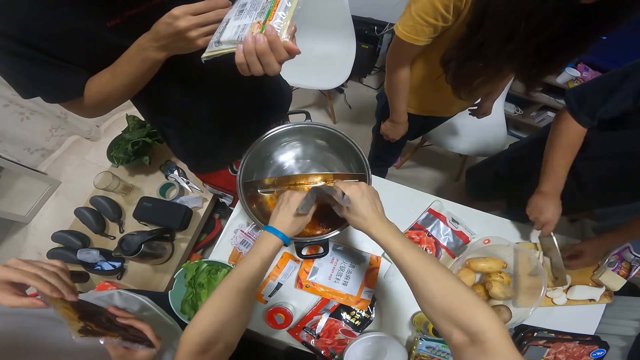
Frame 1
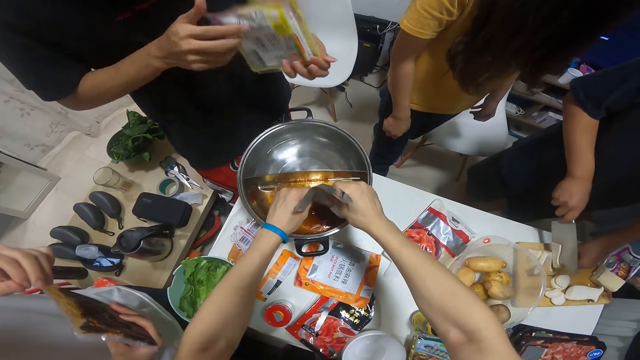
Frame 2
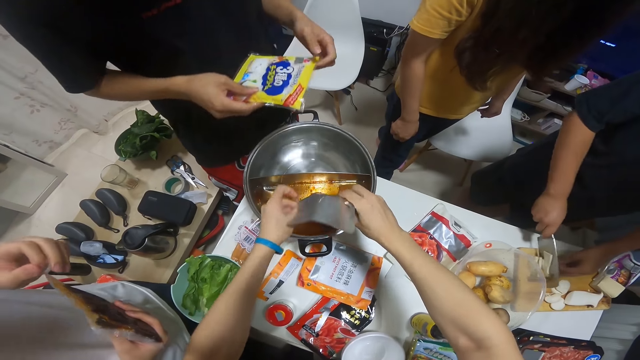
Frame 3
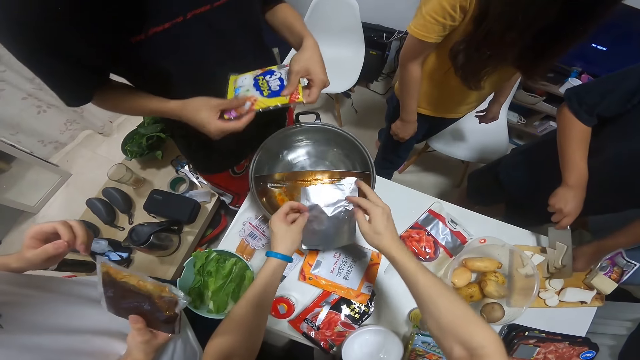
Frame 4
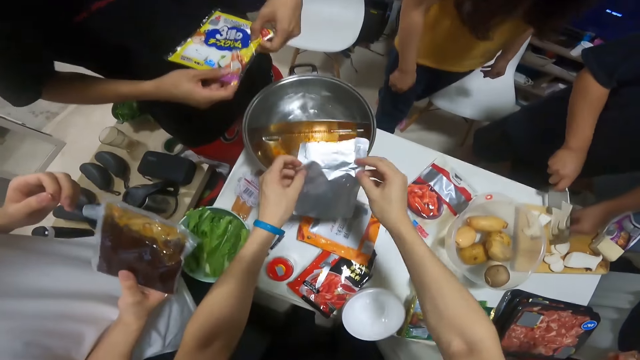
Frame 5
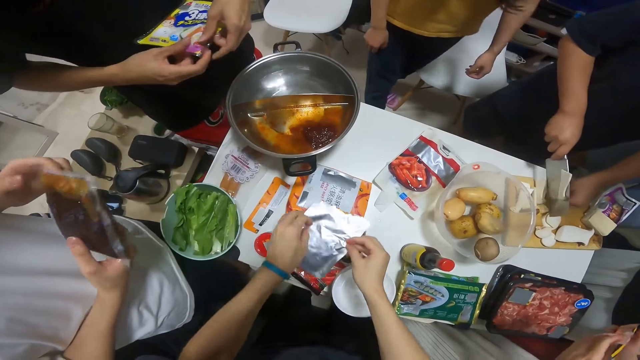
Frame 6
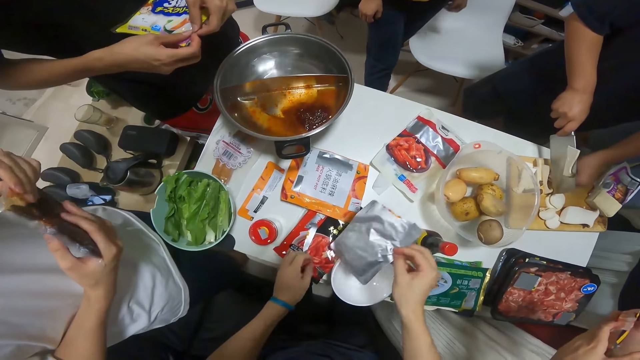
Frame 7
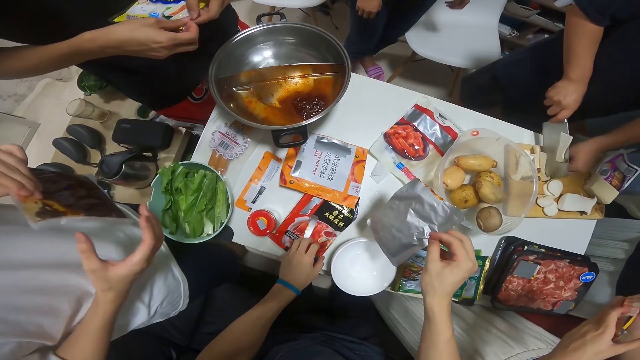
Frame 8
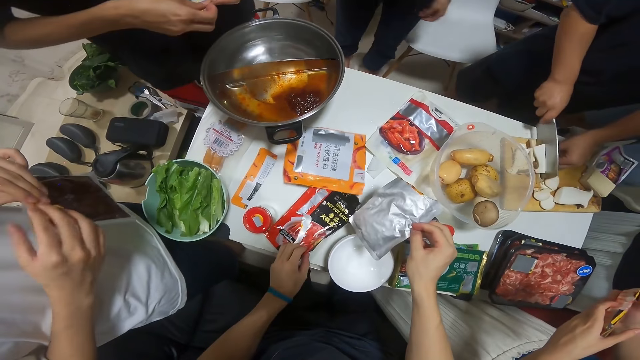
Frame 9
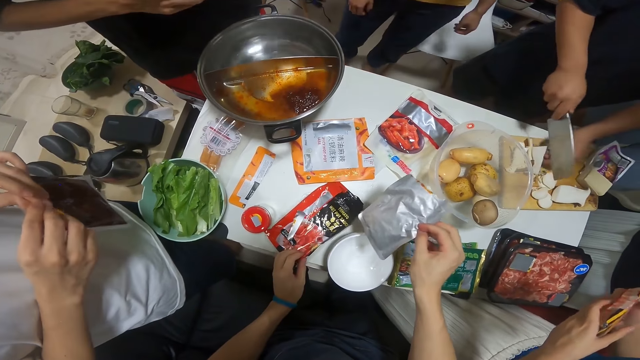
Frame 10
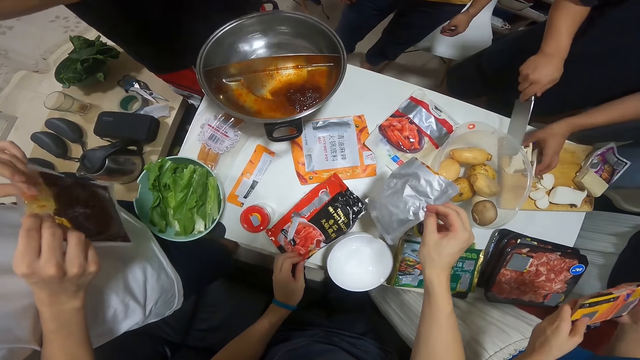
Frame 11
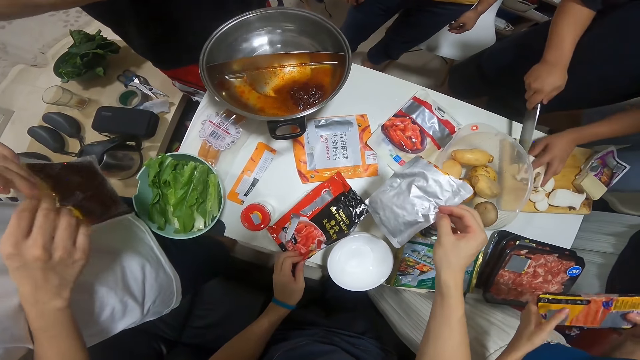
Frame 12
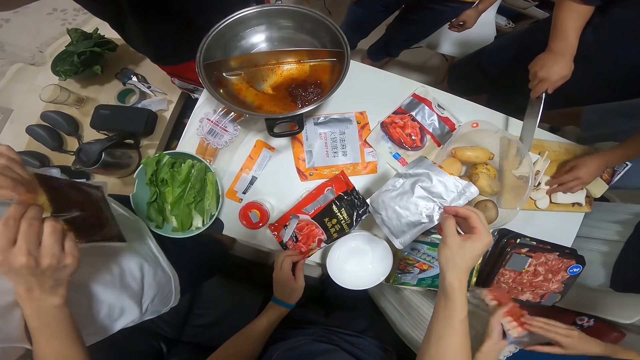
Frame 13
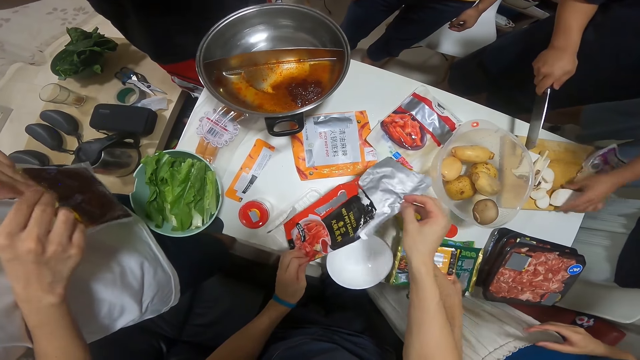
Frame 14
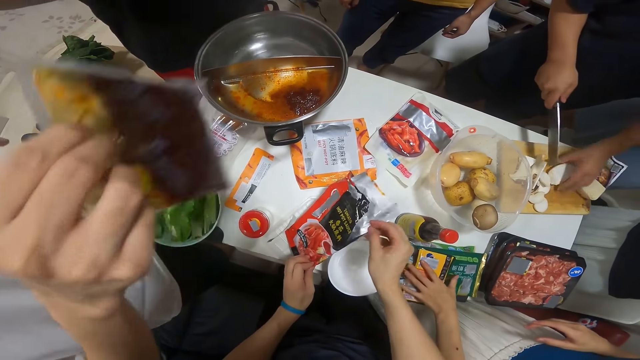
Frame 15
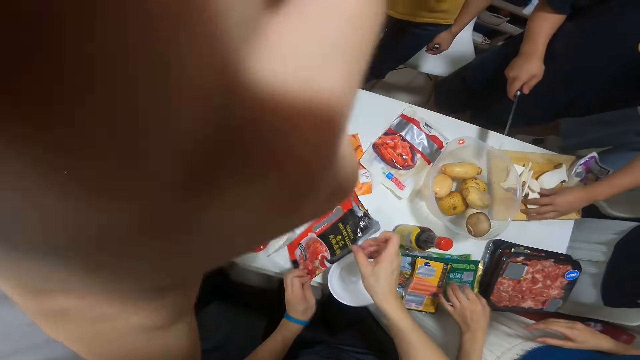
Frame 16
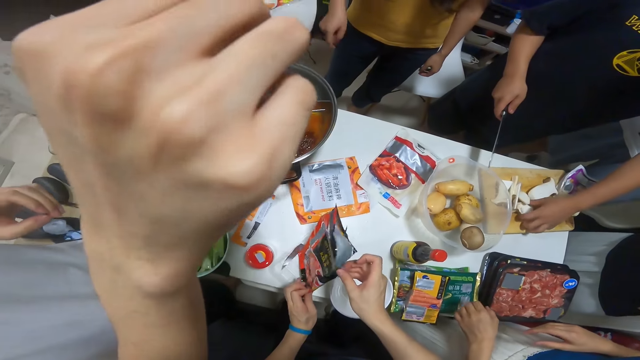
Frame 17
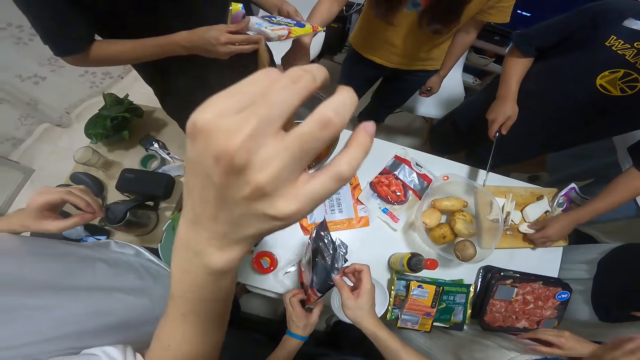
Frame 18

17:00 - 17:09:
The camera wearer holds the empty foil sachet with his right hand. A man opens the pack of potatoes in his hands with his right hand. The camera wearer holds an empty sauce sachet on the table with his left hand. He puts the empty foil sachet in his right hand into the empty sauce sachet on the table. A woman drops the pack of sausages in her left hand on a pack of prawns on the table. Another man holds the sauce nylon in his right hand.
